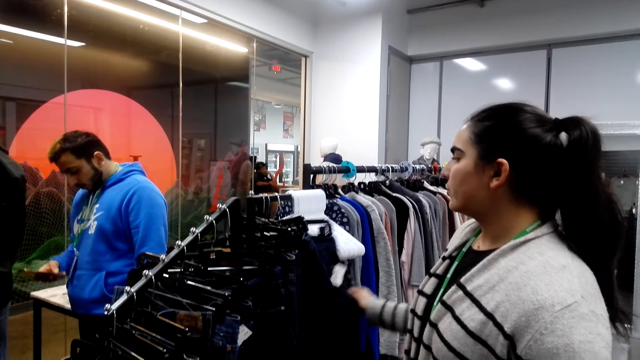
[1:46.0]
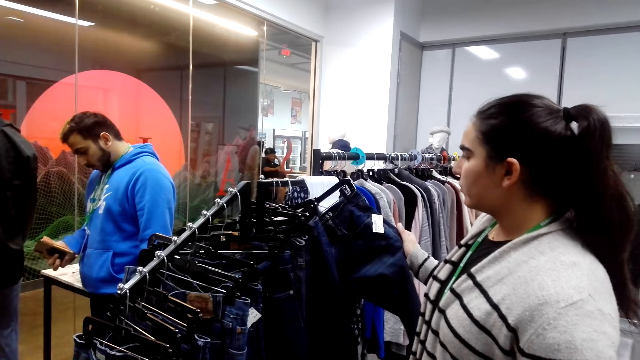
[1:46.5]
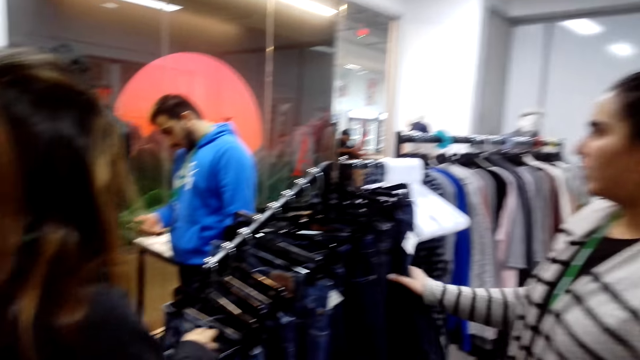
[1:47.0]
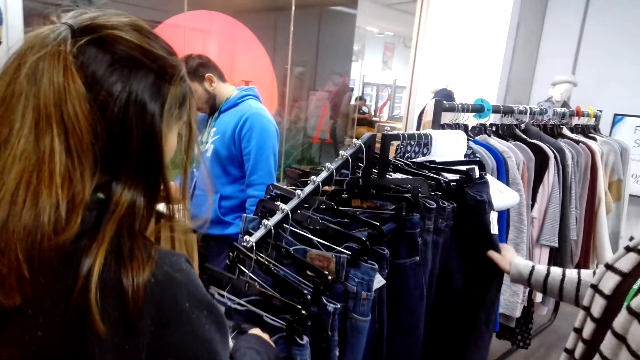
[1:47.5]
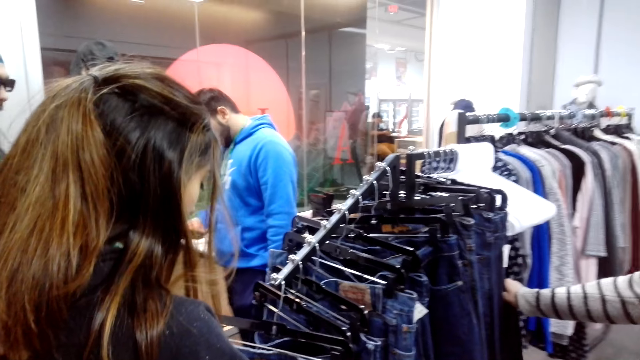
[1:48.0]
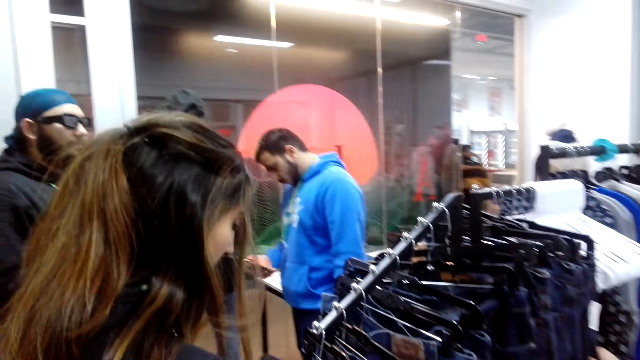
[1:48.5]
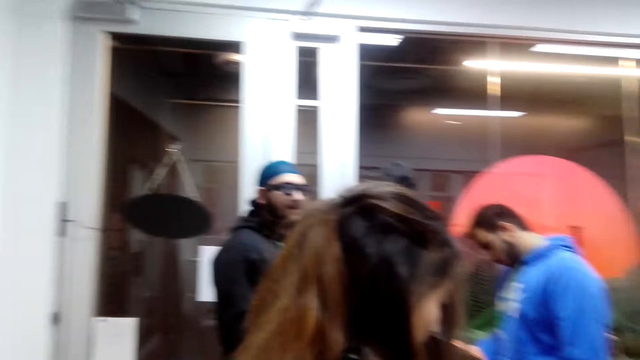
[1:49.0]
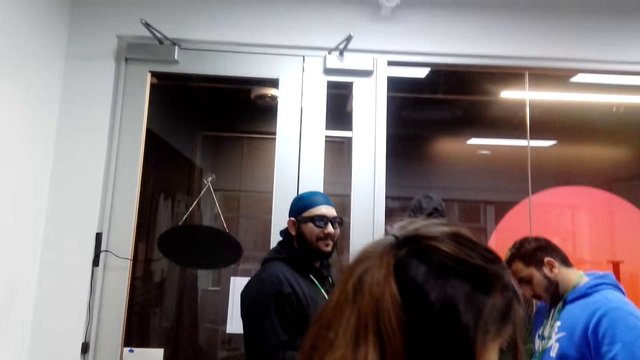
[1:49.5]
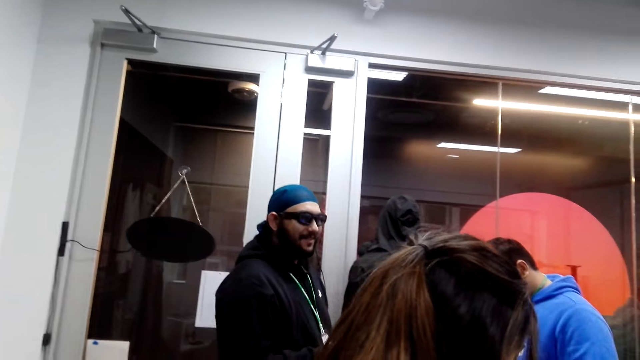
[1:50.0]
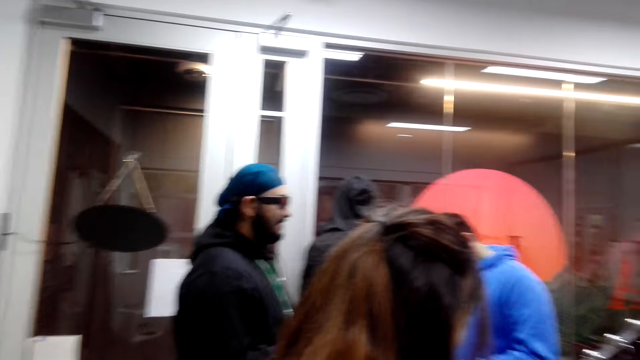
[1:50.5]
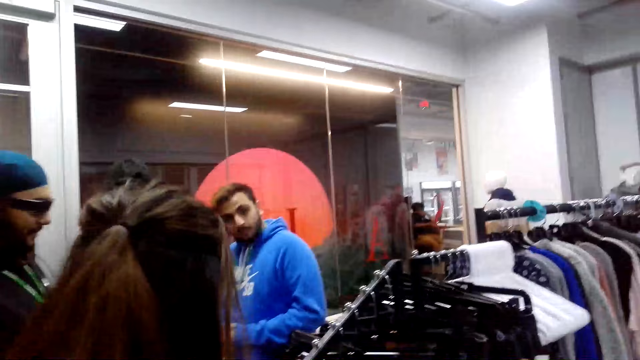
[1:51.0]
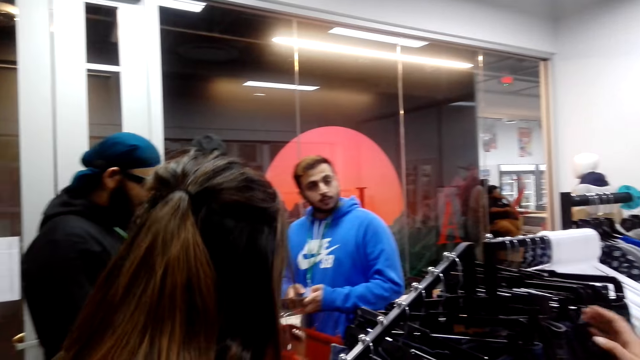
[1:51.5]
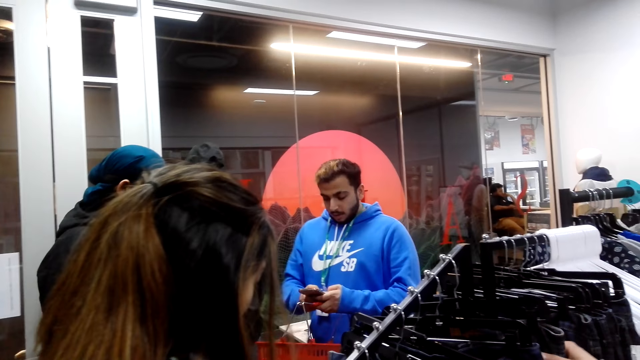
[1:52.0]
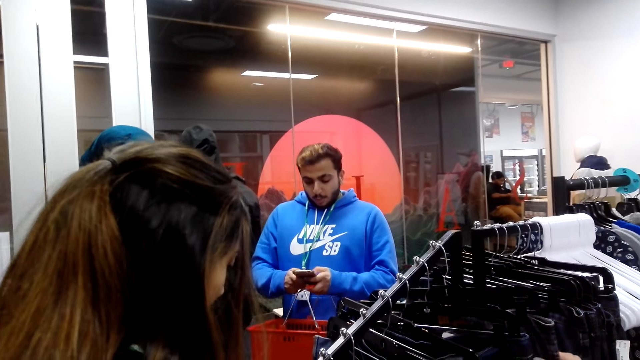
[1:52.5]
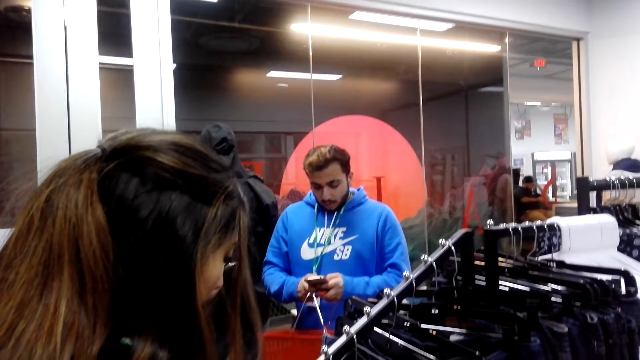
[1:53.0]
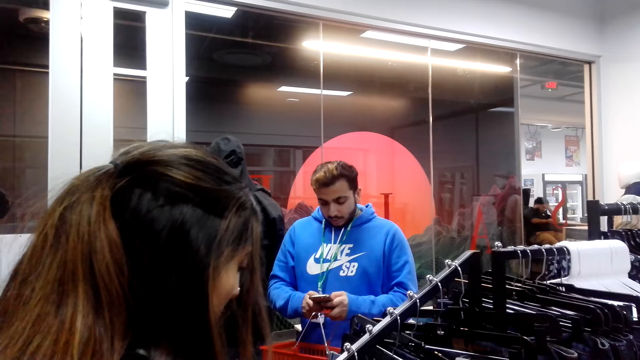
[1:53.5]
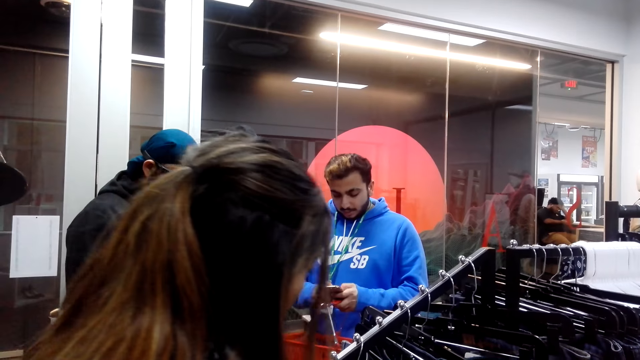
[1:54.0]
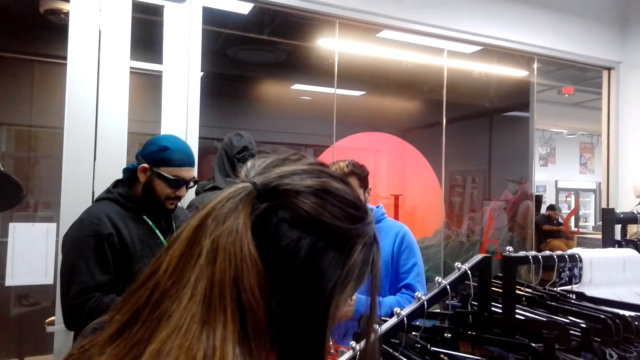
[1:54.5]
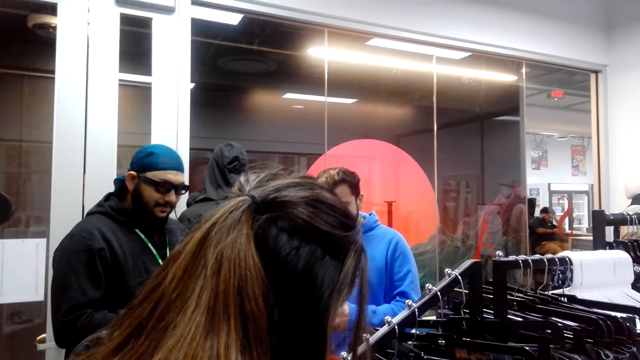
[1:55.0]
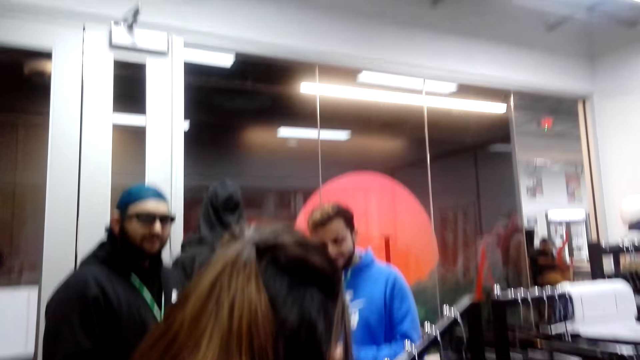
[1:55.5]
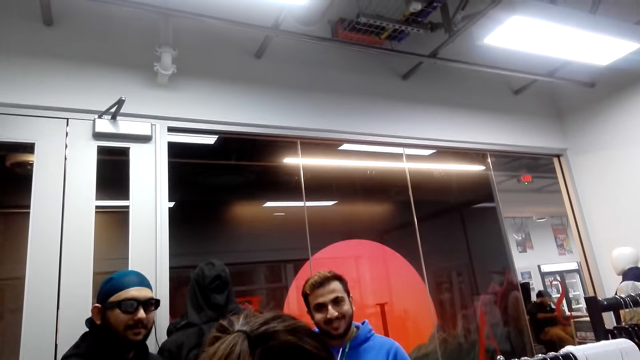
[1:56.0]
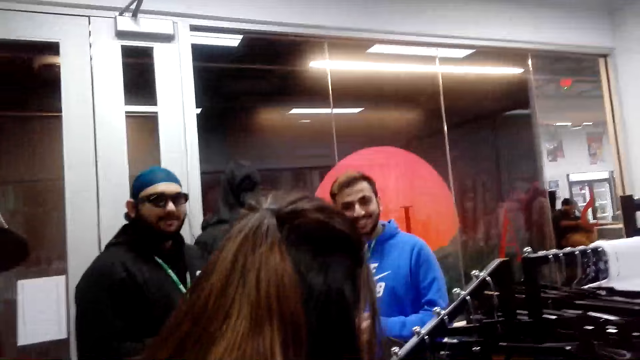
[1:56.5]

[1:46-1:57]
A man uses the phone. A woman interacts with another woman.

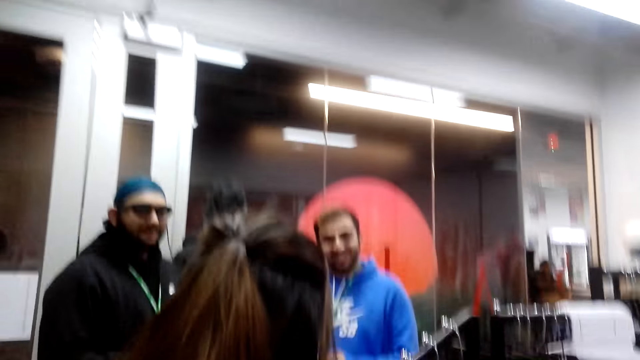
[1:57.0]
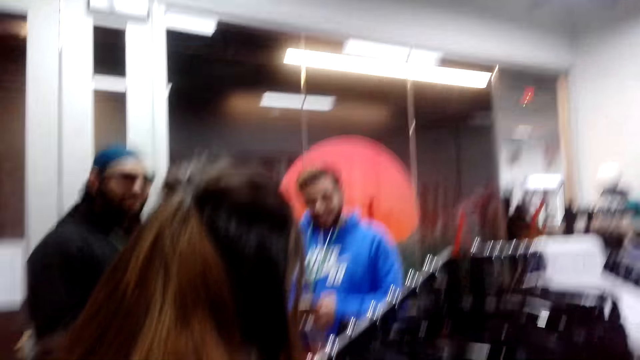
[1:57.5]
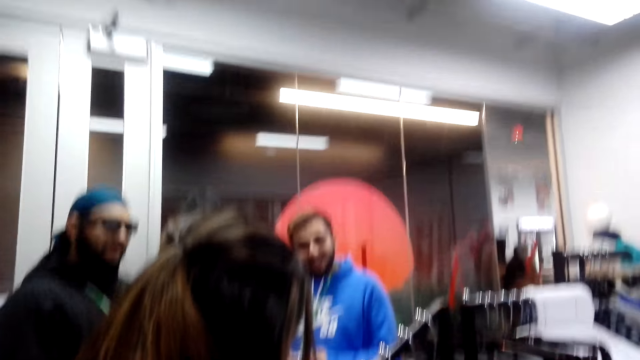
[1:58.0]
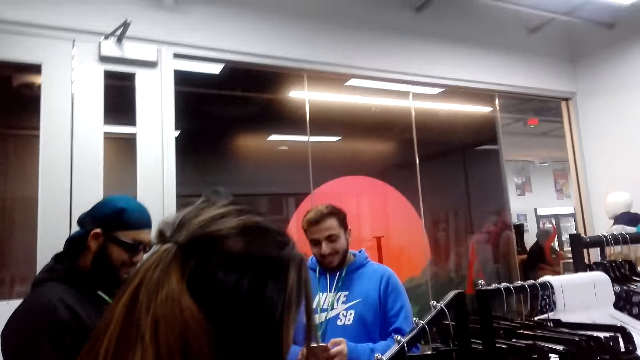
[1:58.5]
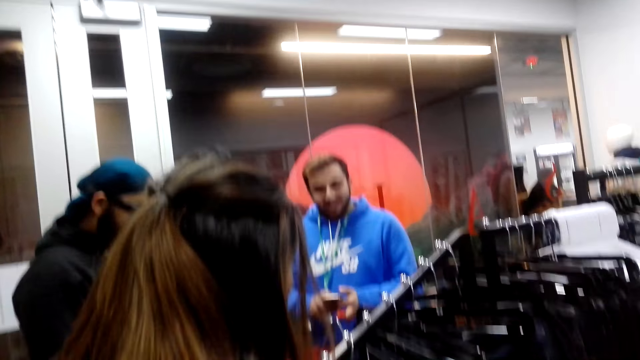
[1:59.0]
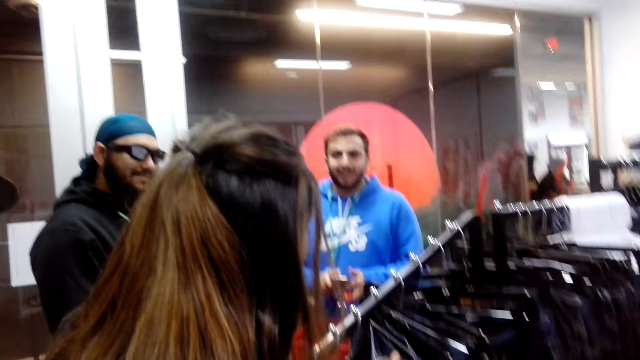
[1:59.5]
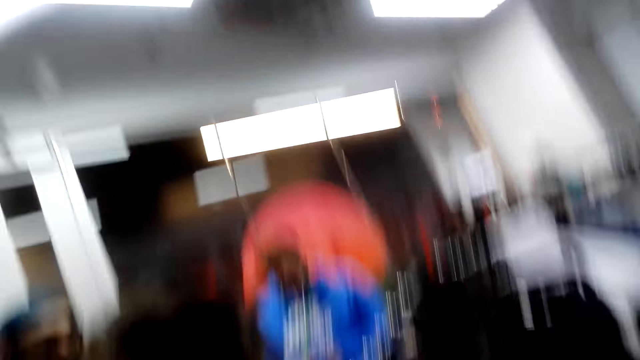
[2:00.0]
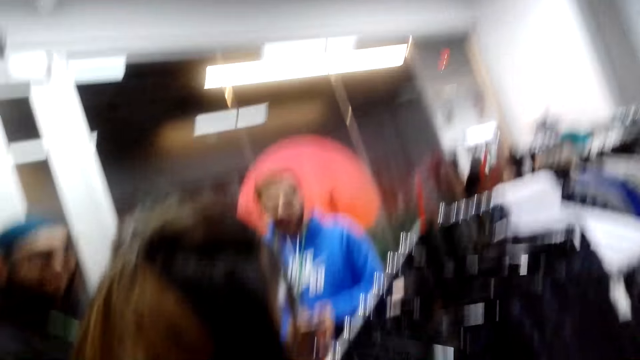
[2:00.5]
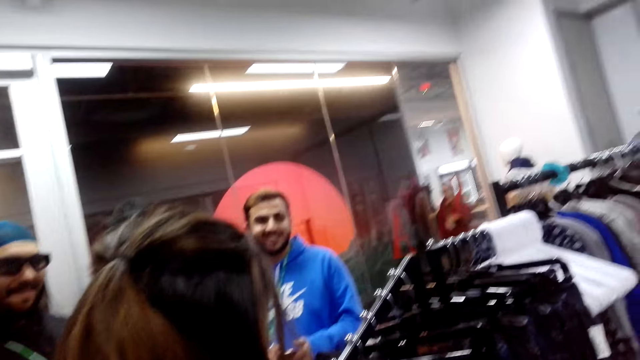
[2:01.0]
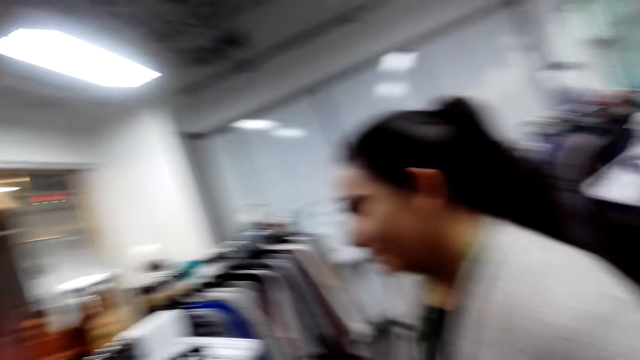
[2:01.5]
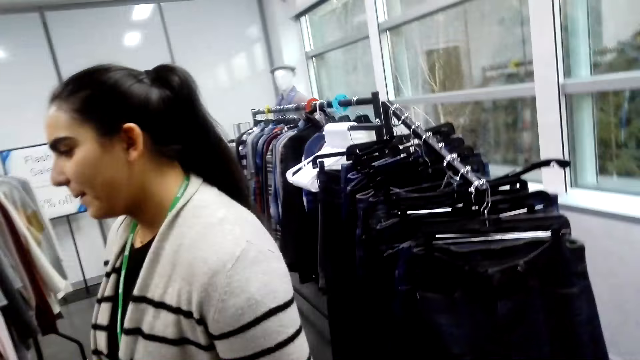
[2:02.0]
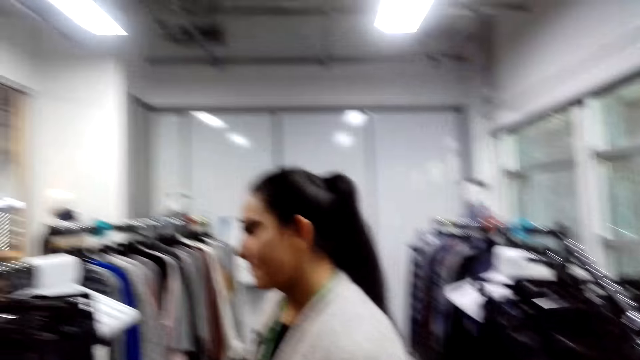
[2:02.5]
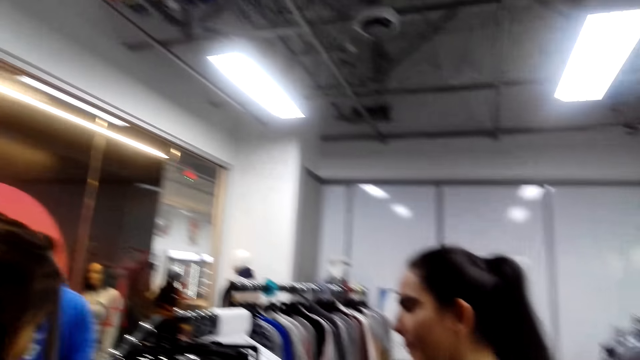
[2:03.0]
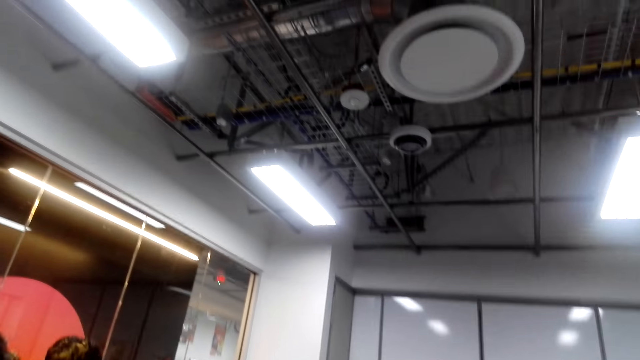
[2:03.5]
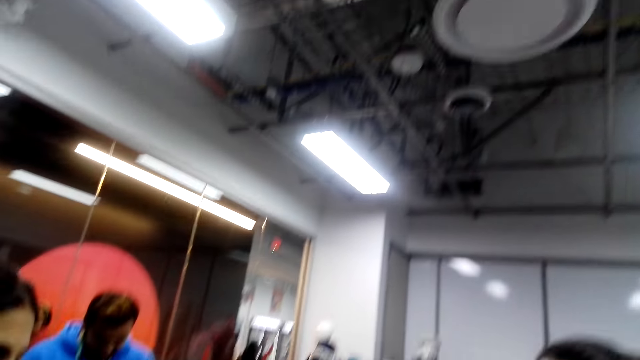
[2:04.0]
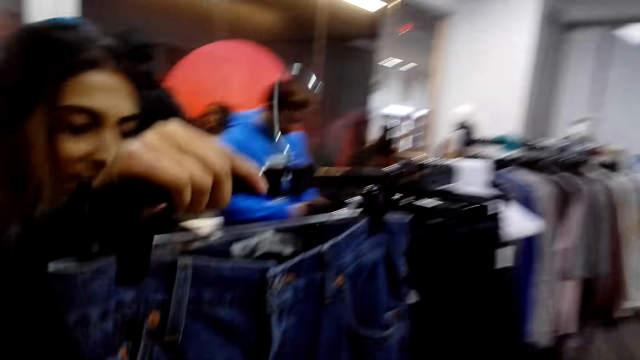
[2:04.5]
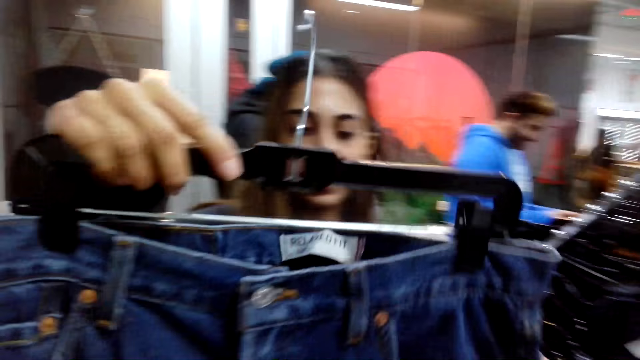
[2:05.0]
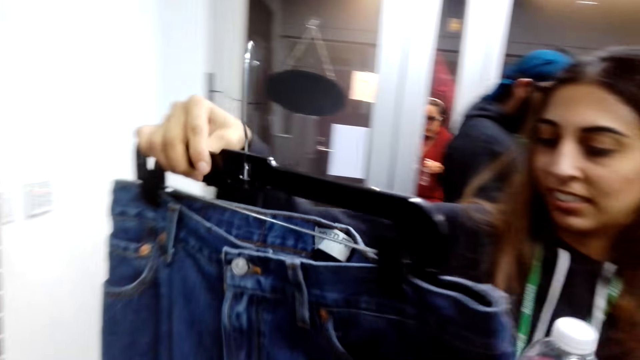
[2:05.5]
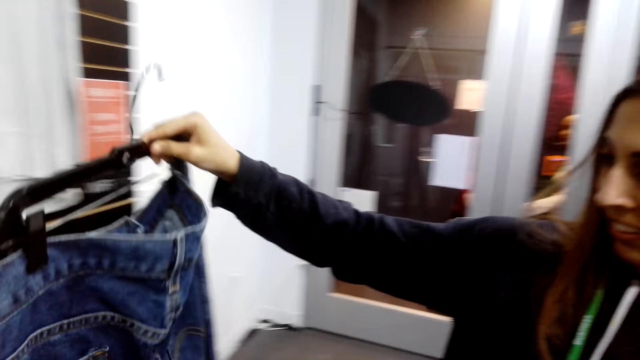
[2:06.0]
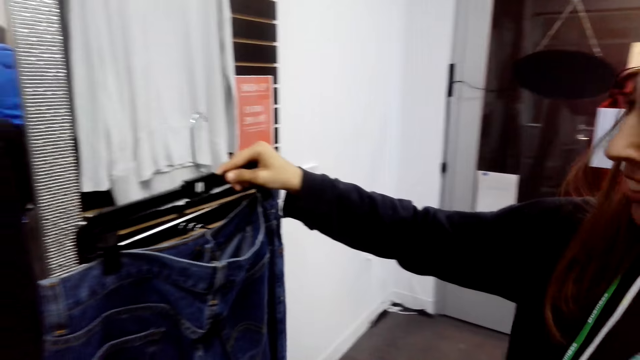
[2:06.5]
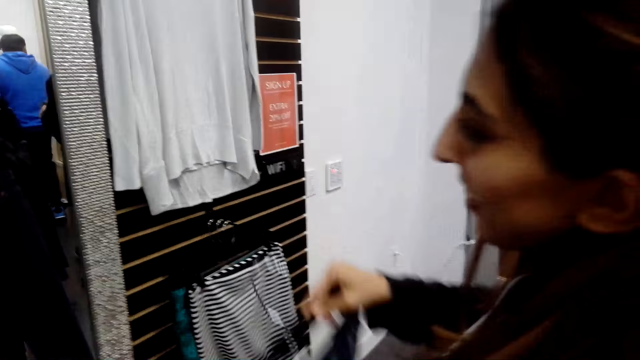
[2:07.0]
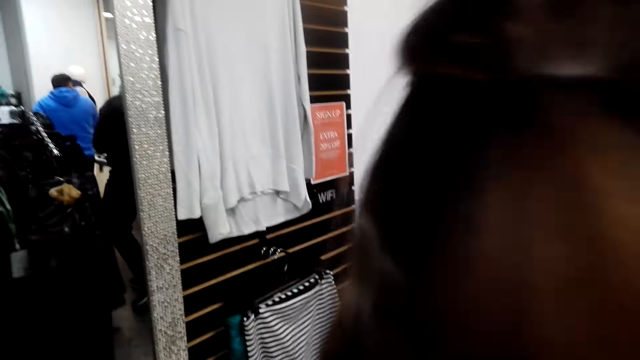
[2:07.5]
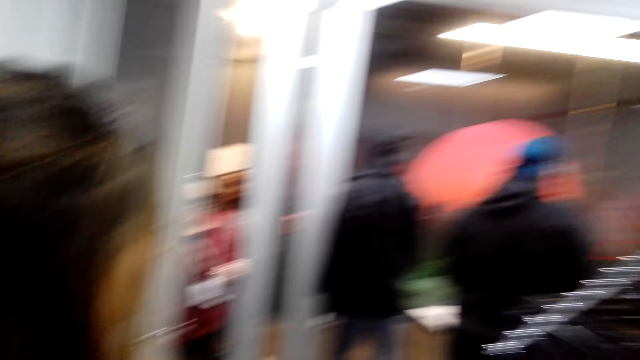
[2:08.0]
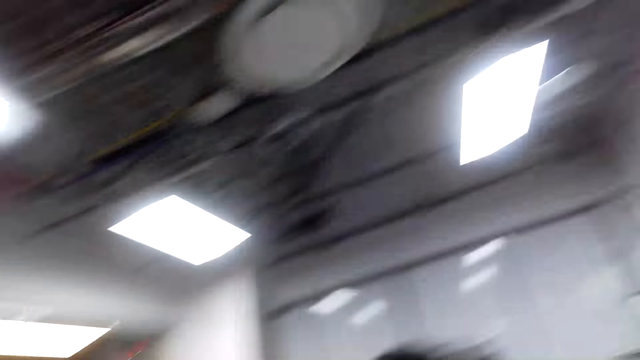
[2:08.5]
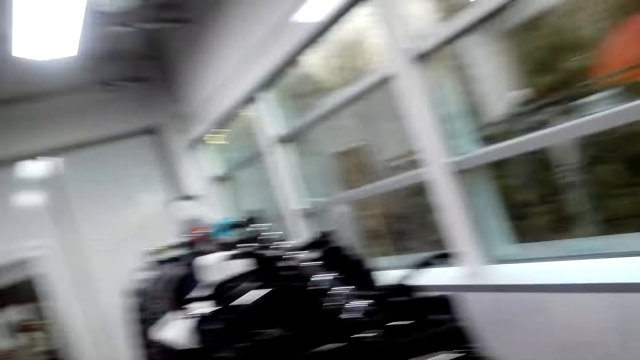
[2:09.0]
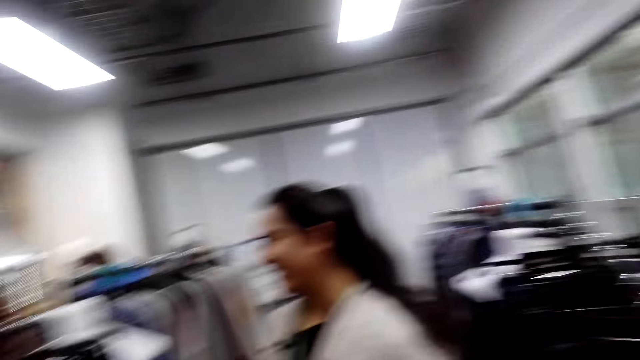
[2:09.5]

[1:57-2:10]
A woman interacts with a man. Another woman lifts jeans. The first woman holds the cloth.
